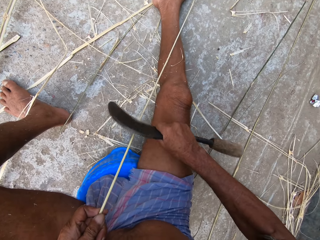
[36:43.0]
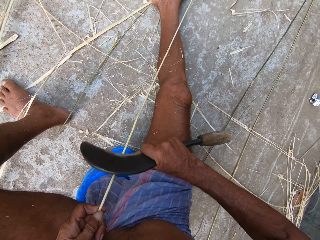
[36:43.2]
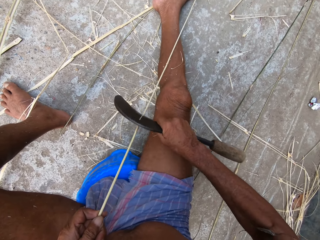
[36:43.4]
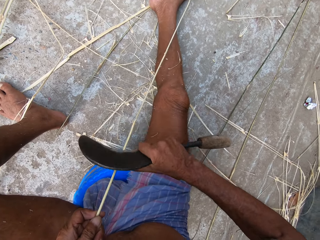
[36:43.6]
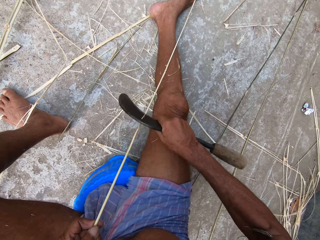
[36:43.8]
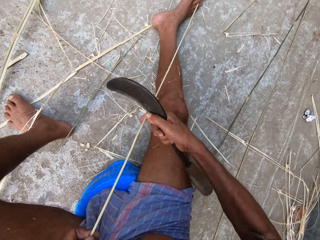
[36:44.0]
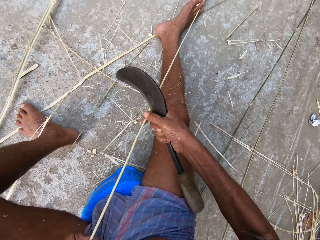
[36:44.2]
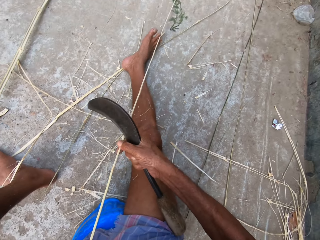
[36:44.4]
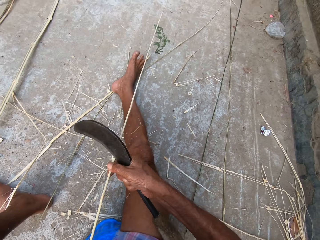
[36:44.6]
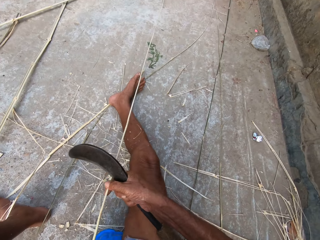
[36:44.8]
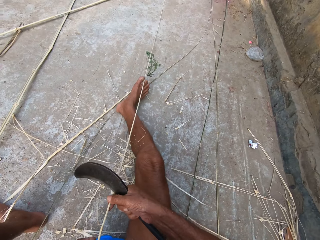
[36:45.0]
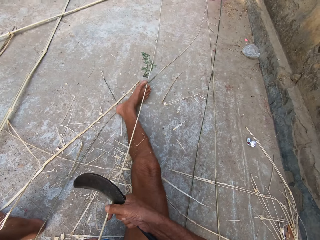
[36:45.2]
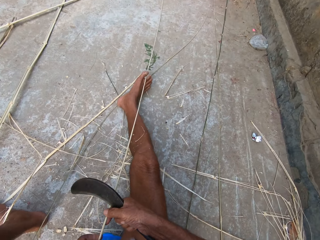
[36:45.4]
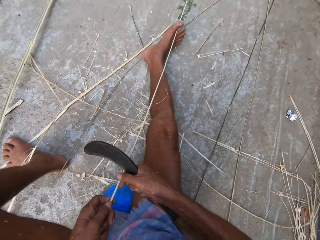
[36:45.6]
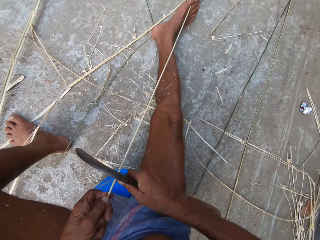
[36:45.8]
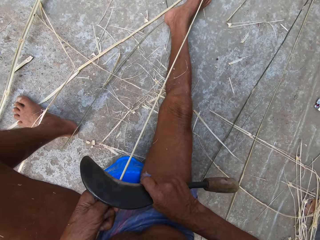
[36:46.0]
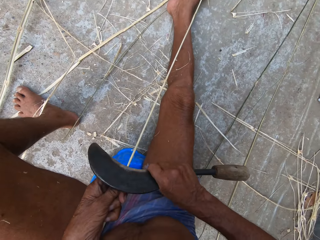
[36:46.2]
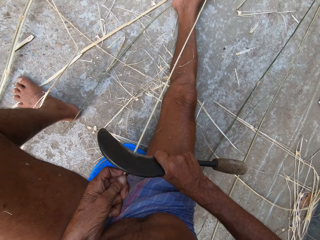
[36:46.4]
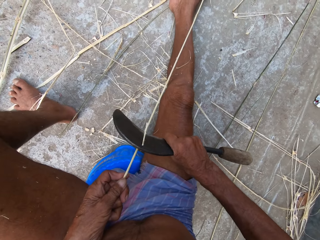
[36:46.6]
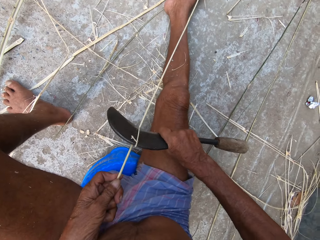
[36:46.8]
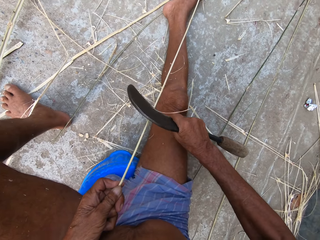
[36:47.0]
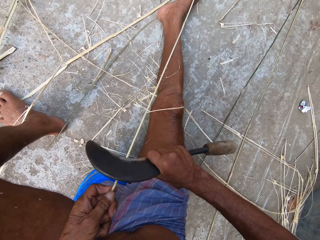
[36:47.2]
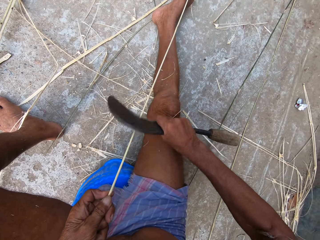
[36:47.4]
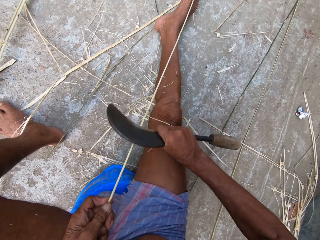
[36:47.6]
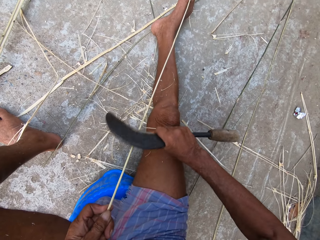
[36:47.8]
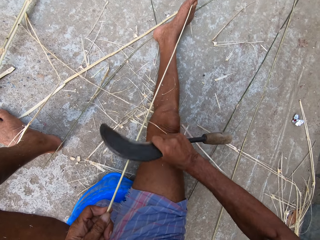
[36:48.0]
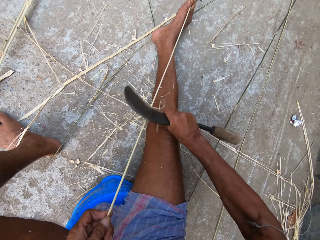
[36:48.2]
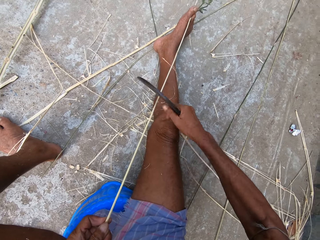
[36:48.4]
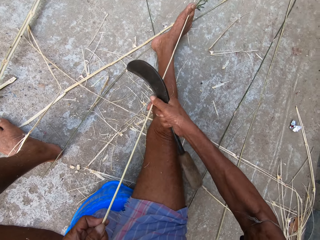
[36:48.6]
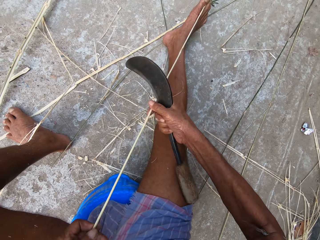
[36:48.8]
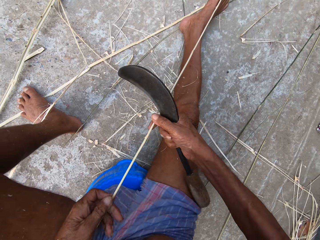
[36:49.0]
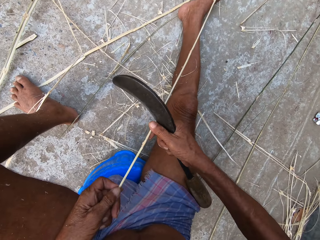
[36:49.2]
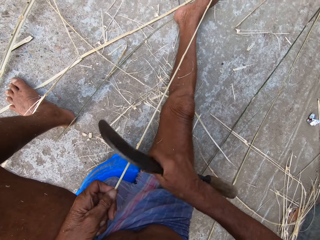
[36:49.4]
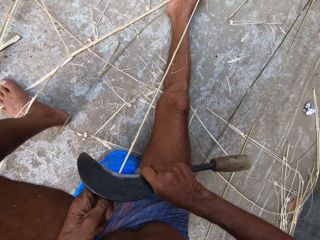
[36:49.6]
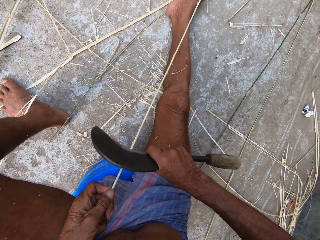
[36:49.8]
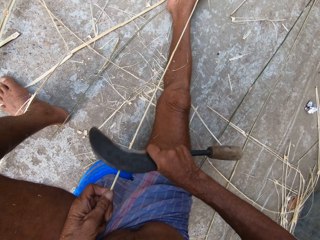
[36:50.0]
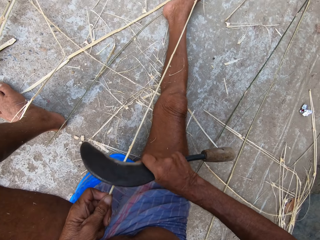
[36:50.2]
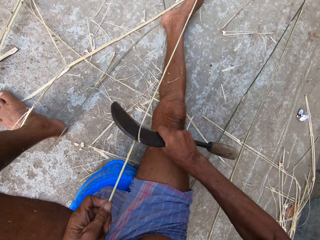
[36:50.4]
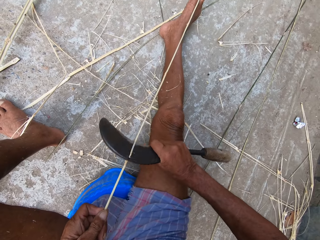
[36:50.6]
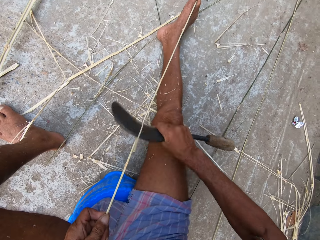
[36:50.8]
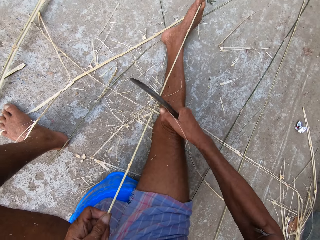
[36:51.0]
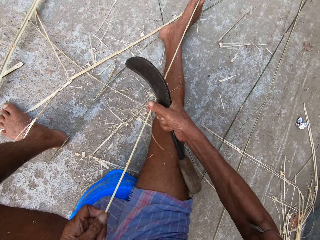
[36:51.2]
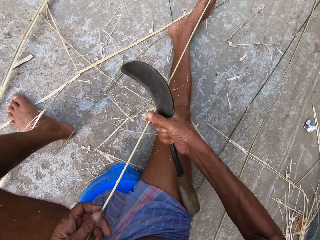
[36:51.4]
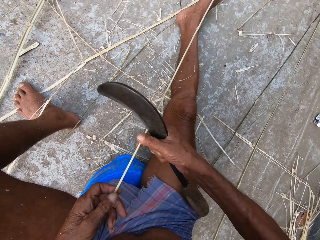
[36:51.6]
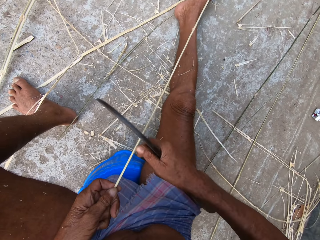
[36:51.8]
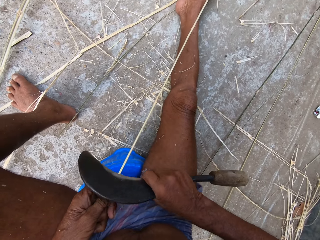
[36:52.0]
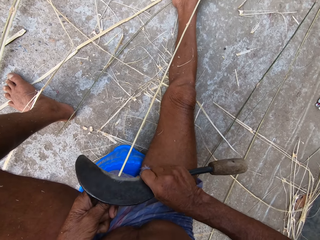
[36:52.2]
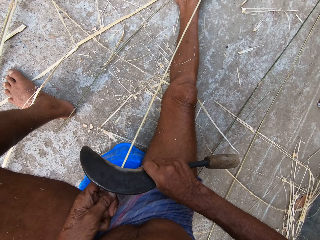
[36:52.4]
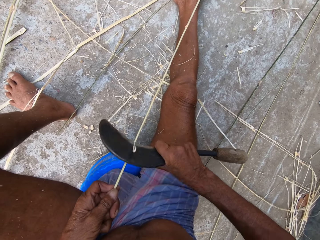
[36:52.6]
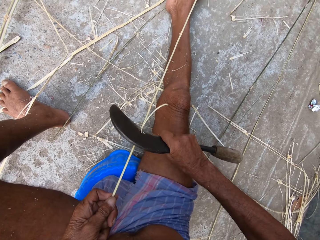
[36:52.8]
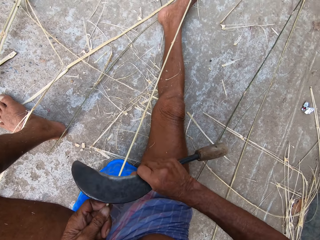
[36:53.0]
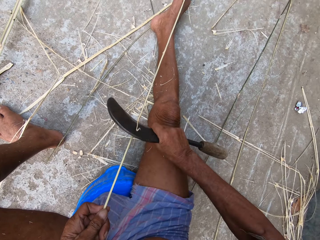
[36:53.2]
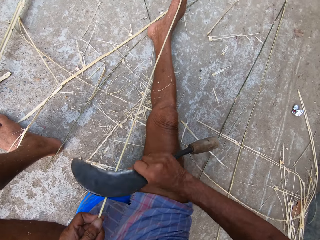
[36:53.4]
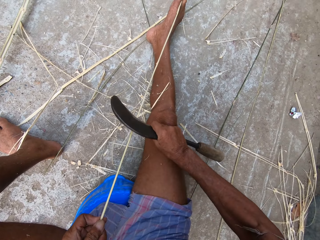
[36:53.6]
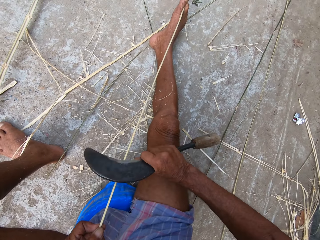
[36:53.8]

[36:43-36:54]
The camera wearer passes the bamboo strip from his left hand to his right hand. He passes the bamboo strip from his right hand to his left hand. He peels the bamboo strip in his left hand with the sickle knife in his right hand. He moves the bamboo strip on the ground with both hands. He peels the bamboo strip in his left hand with the sickle knife in his right hand. He moves the bamboo strip on the ground with both hands. He peels the bamboo strip in his left hand with the sickle knife in his right hand.

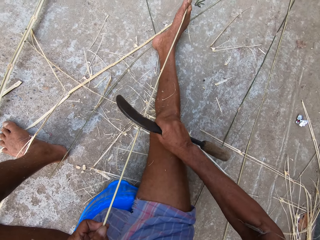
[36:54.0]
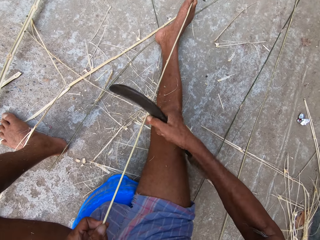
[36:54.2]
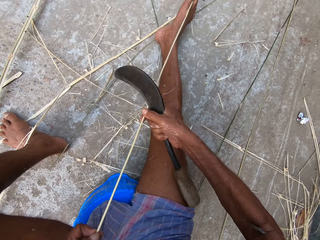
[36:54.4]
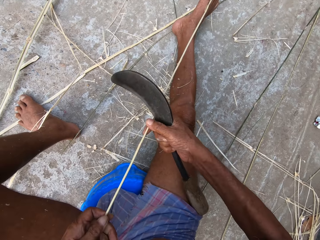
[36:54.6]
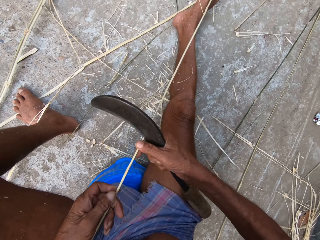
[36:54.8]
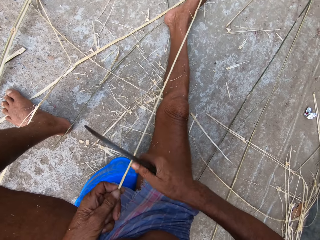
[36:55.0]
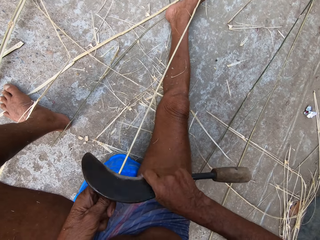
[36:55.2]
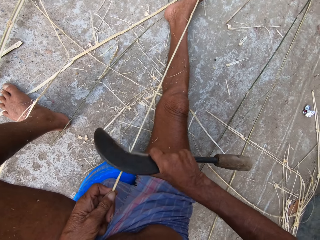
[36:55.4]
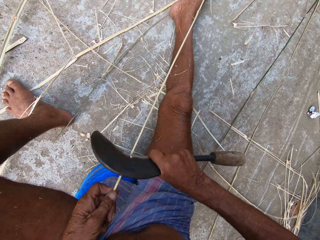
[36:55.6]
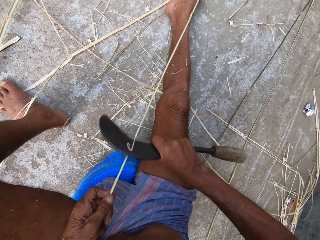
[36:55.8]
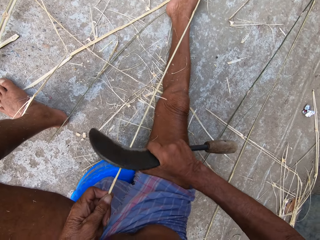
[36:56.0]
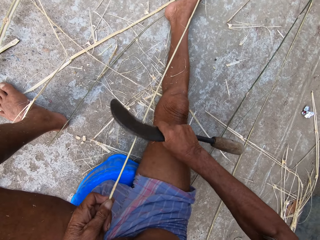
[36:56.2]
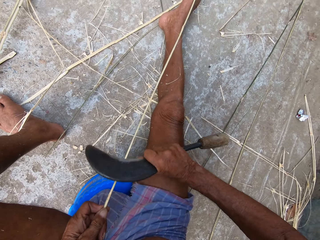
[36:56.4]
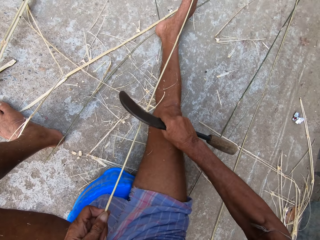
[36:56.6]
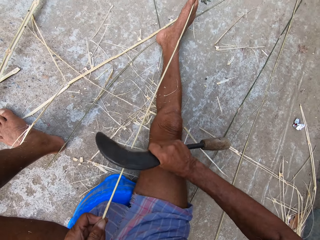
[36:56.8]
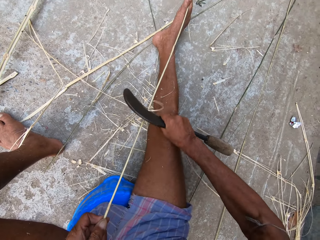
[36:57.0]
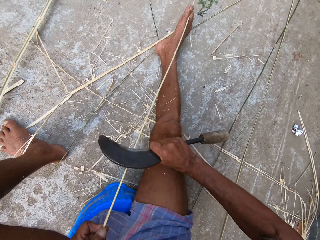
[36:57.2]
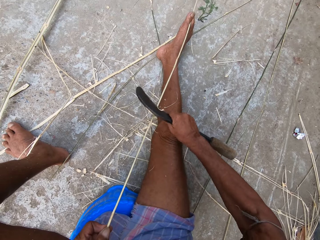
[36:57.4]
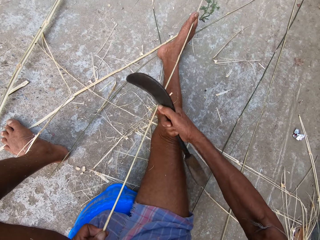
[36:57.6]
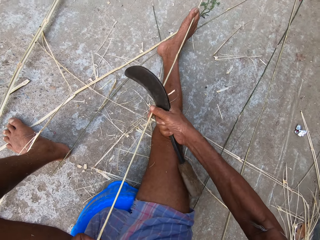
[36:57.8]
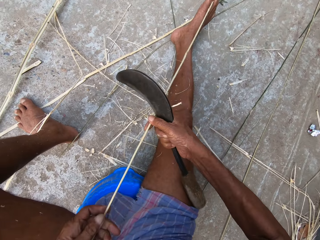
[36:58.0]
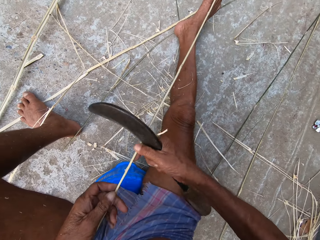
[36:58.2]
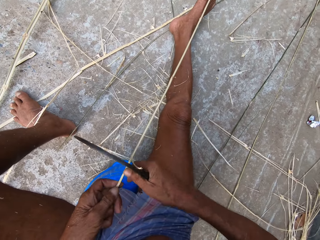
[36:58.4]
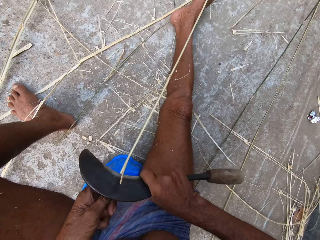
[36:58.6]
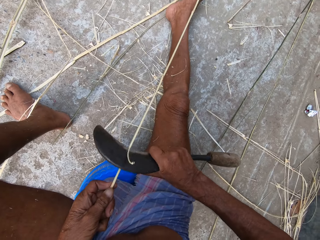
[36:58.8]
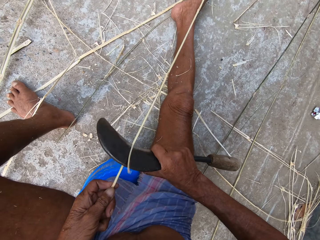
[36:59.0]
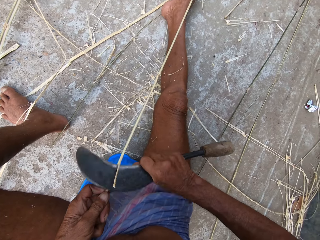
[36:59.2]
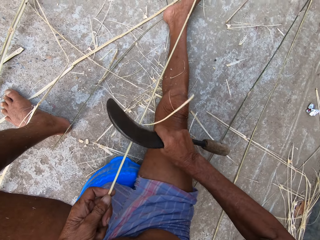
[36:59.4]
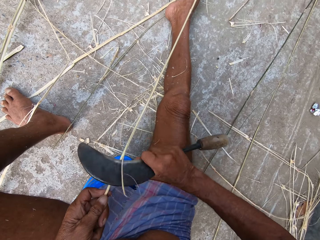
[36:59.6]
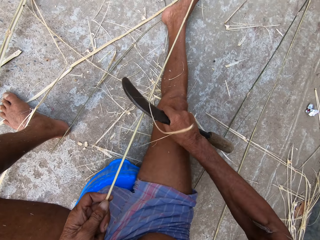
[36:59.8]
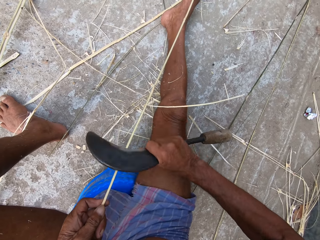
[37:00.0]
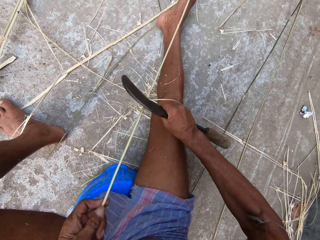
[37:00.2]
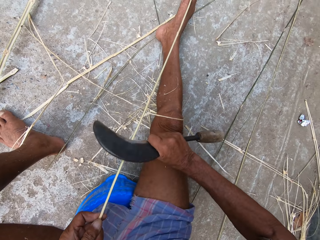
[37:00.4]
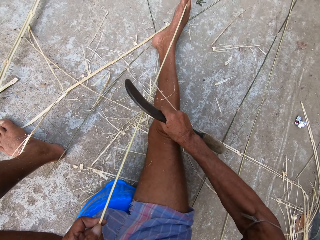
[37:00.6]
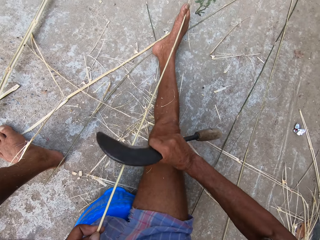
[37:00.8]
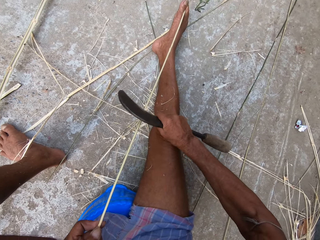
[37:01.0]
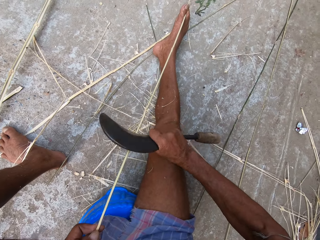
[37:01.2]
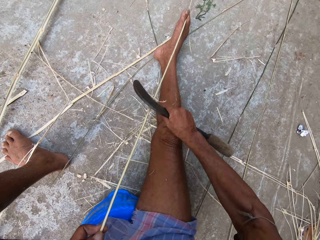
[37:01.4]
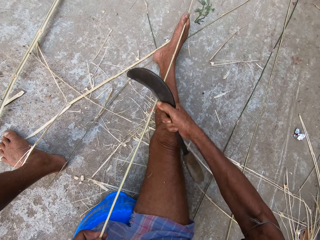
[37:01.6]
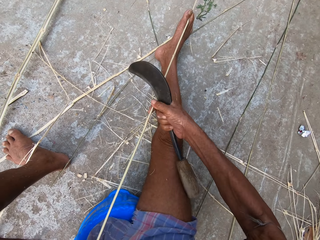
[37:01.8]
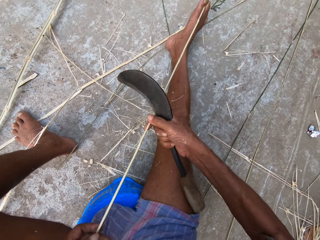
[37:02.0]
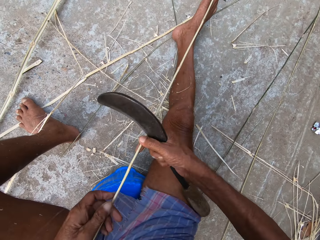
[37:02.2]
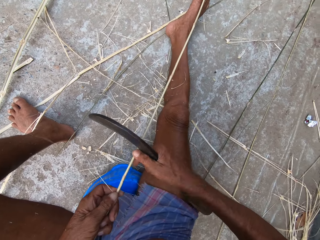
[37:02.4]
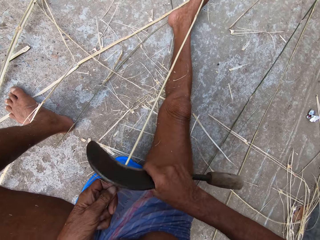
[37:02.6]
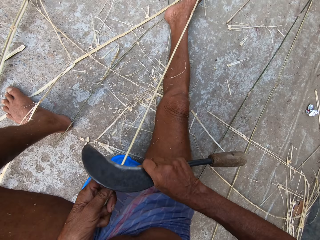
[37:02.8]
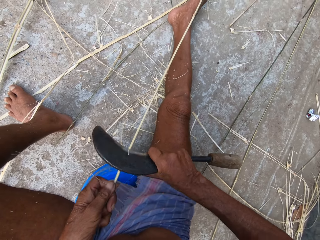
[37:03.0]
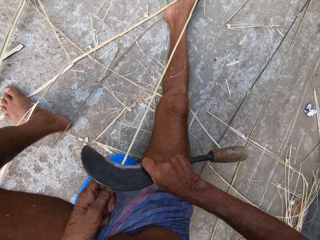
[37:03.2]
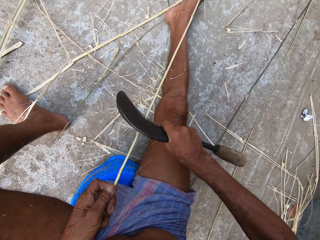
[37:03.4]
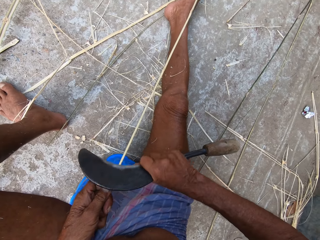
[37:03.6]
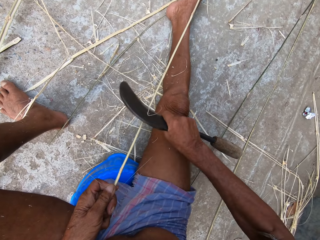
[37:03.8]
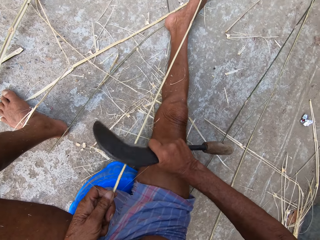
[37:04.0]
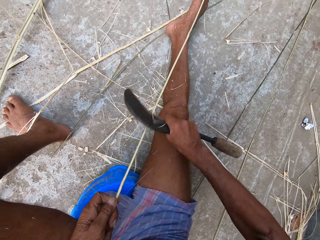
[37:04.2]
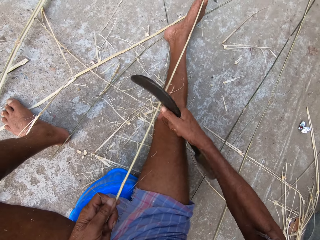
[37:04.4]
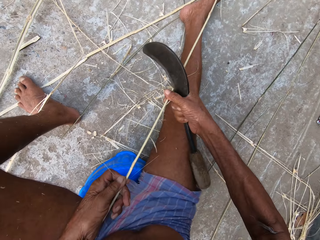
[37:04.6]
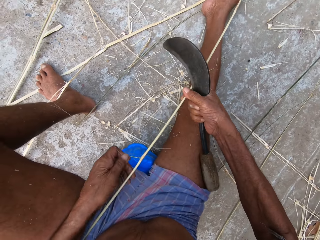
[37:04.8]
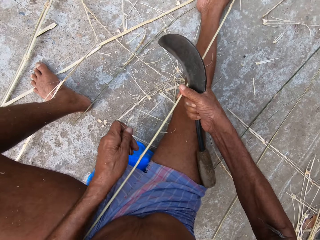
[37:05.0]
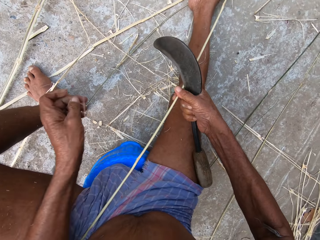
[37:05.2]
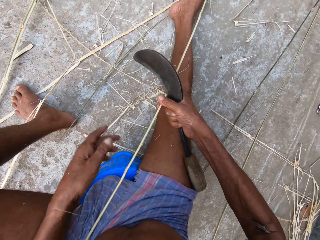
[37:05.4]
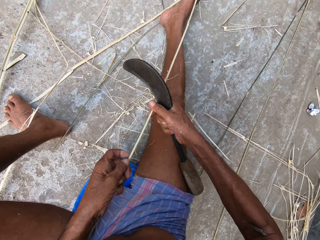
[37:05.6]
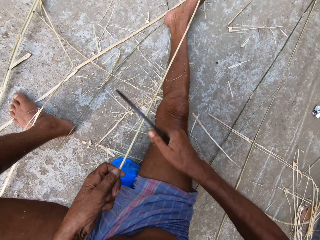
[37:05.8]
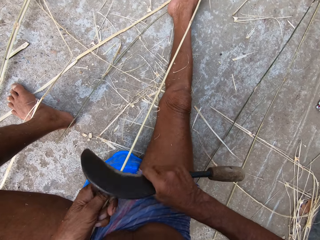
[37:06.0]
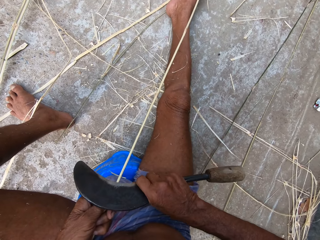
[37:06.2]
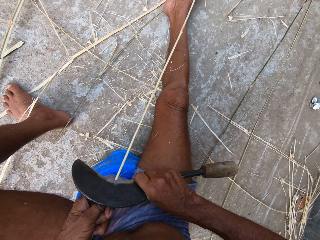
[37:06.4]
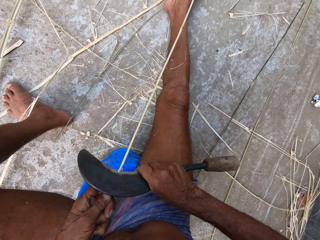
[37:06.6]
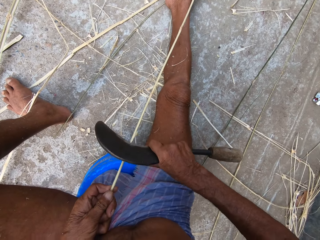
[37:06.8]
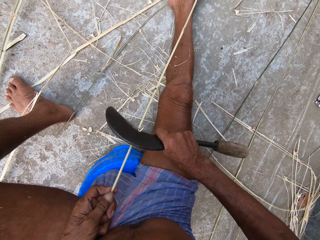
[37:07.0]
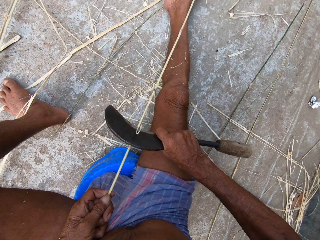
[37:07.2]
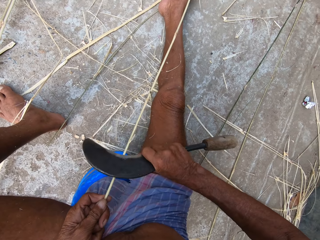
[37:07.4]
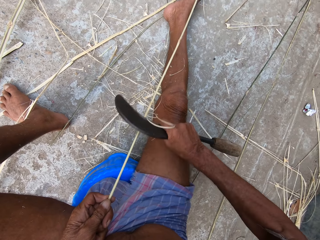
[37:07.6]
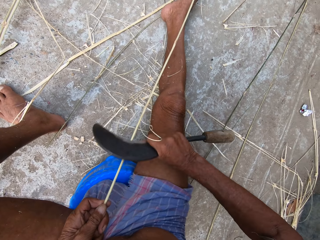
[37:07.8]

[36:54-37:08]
The camera wearer moves the bamboo strip on the ground with both hands. He peels the bamboo strip in his left hand with the sickle knife in his right hand. He moves the bamboo strip on the ground with both hands. He peels the bamboo strip in his left hand with the sickle knife in his right hand. He moves the bamboo strip on the ground with both hands. He peels the bamboo strip in his left hand with the sickle knife in his right hand. He passes the bamboo strip from his left hand to his right hand. He peels the bamboo strip in his right hand with his left hand. He passes the bamboo strip from his right hand to his left hand. He peels the bamboo strip in his left hand with the sickle knife in his right hand.
